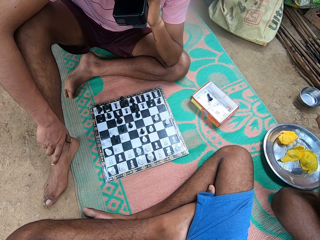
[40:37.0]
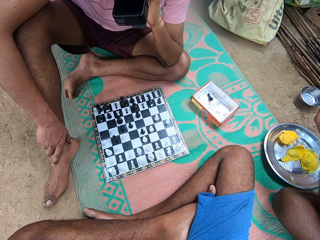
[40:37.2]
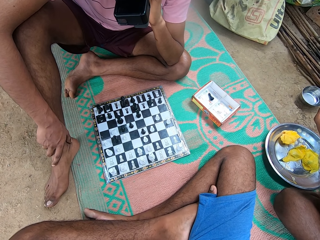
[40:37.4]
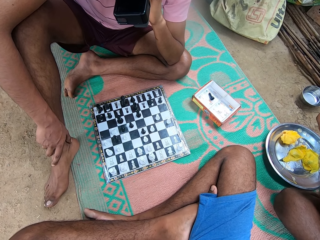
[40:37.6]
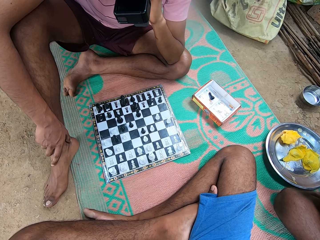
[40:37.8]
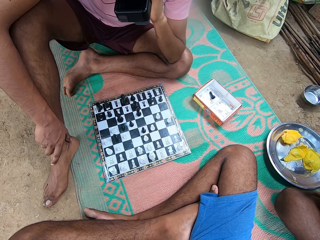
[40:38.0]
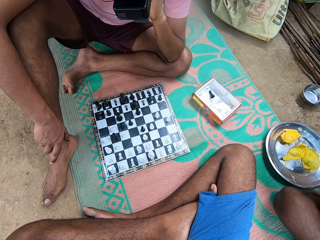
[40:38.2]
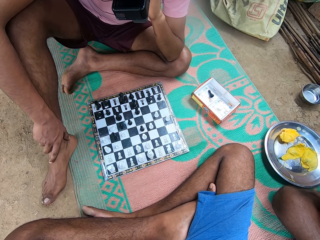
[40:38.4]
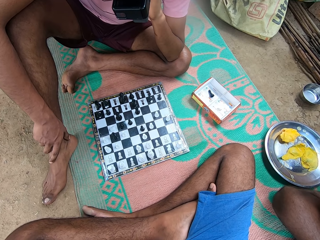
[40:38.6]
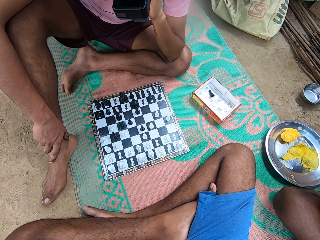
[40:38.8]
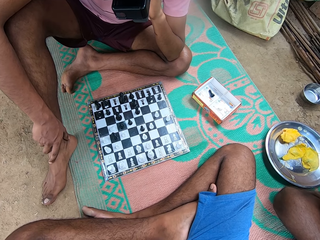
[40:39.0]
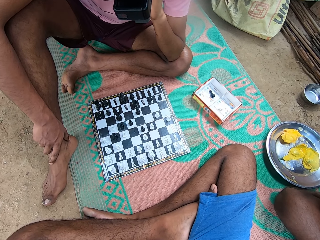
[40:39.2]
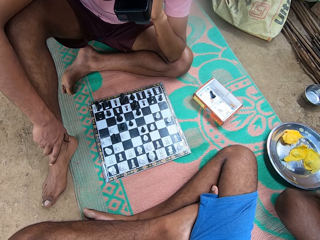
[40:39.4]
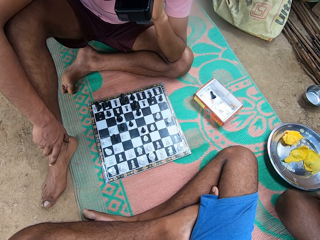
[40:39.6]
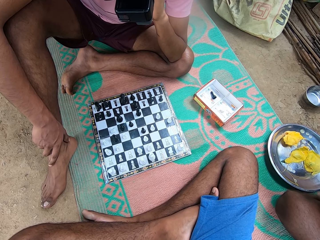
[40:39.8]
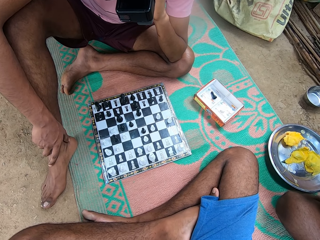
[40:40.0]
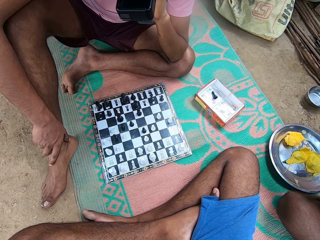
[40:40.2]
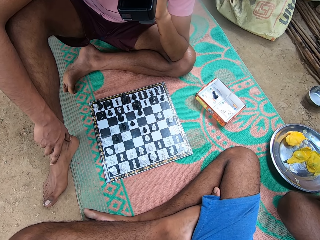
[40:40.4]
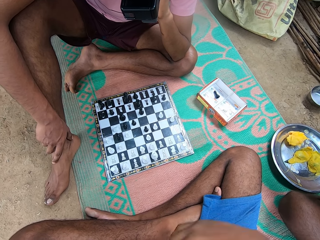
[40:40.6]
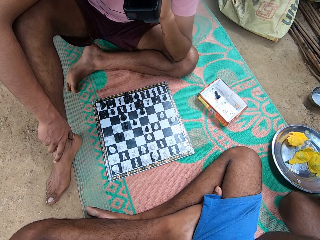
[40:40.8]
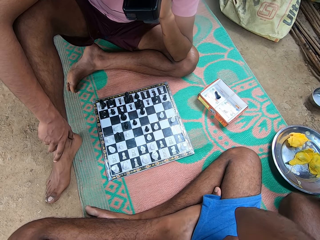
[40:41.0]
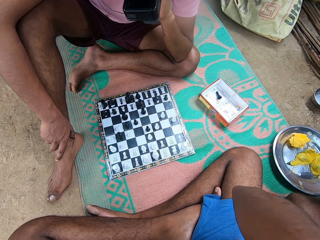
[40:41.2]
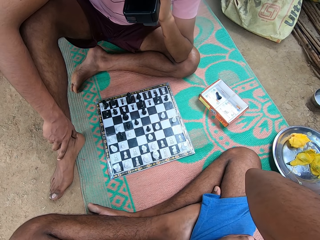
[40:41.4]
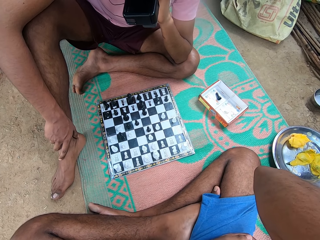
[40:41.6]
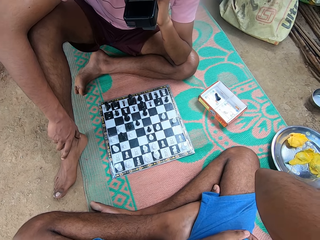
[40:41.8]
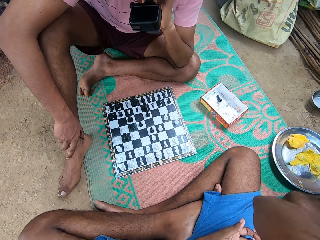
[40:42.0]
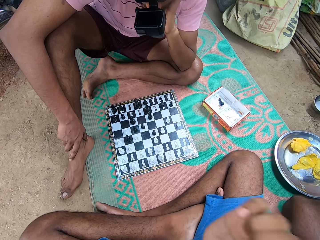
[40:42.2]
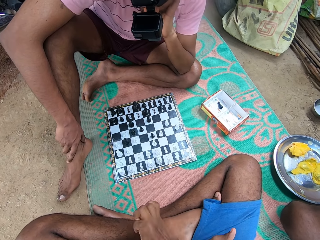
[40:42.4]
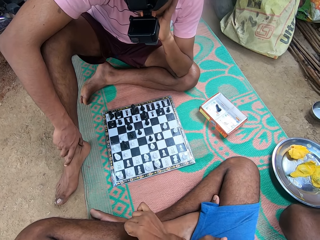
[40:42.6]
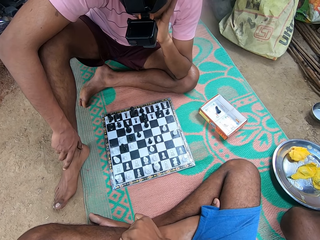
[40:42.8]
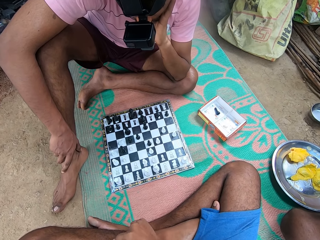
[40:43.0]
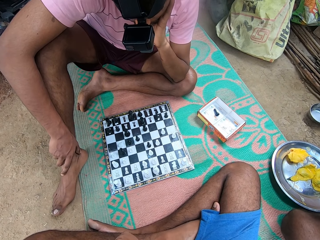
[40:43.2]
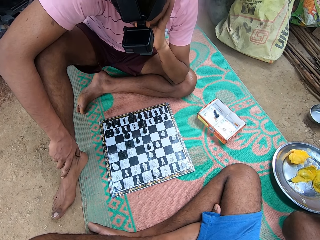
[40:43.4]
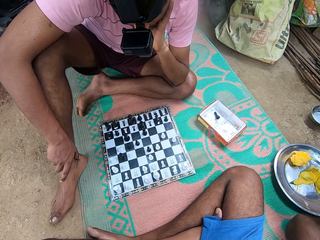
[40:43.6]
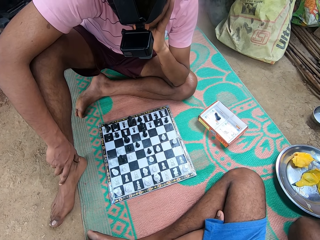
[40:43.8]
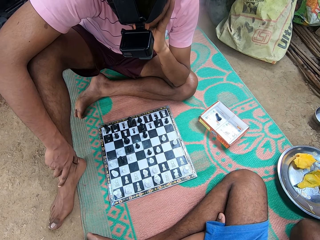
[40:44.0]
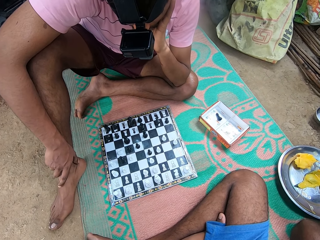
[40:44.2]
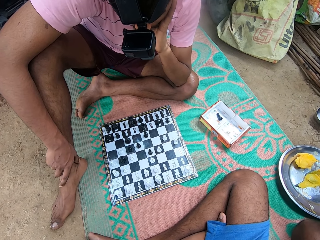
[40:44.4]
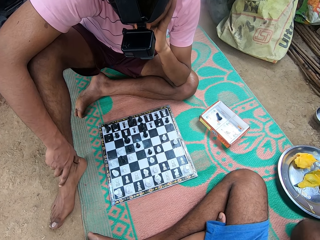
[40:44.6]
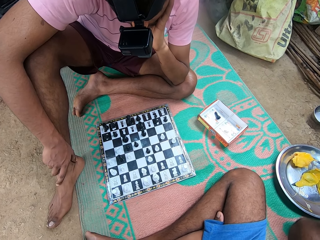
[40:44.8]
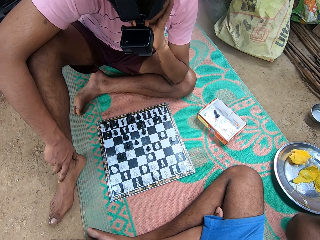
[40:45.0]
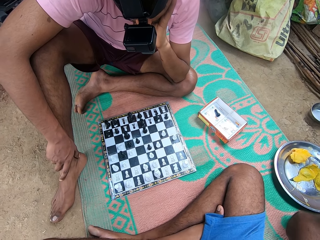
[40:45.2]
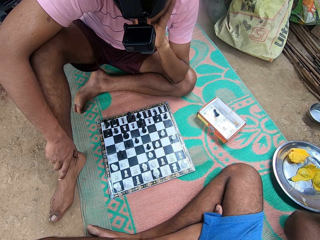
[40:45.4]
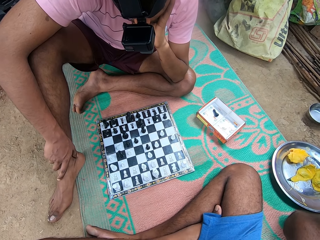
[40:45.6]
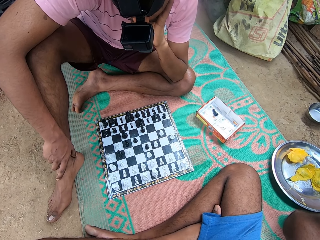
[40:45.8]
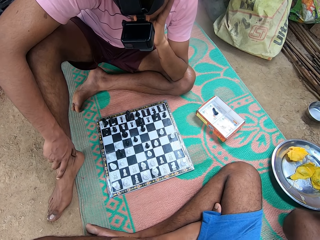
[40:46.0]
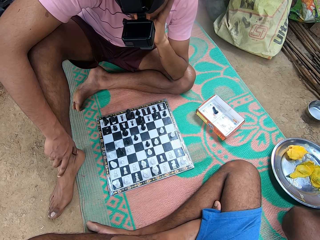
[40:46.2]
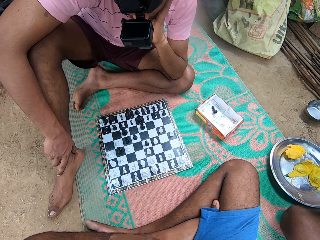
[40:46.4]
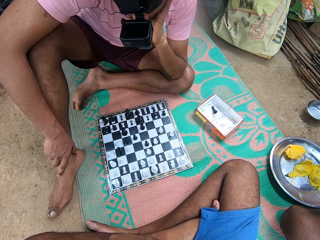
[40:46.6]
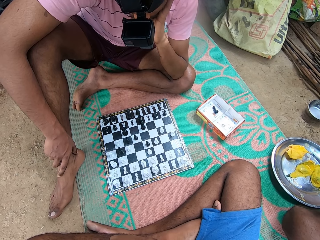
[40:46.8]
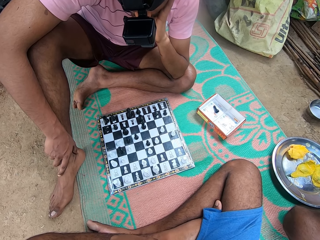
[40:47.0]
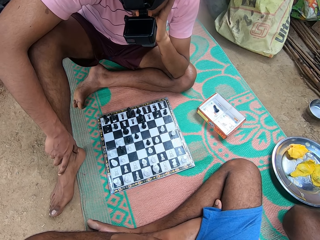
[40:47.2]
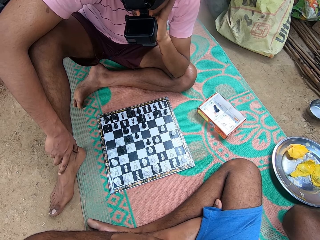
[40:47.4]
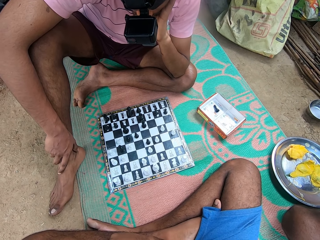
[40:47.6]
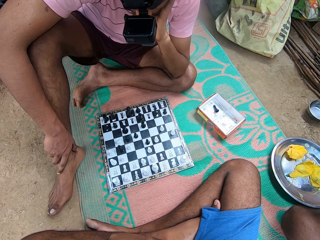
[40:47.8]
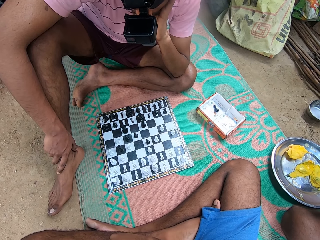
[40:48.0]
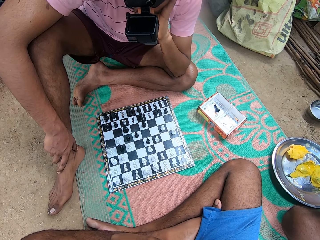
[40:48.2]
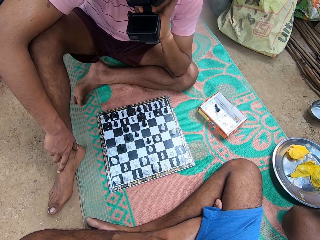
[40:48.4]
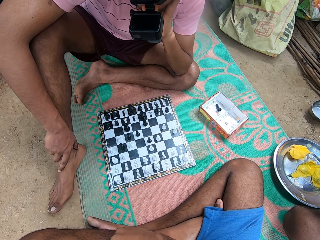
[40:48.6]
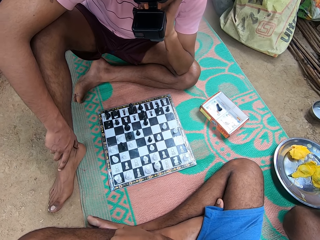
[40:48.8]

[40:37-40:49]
A man moves his leg. The camera wearer moves his hand.

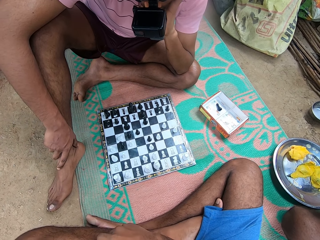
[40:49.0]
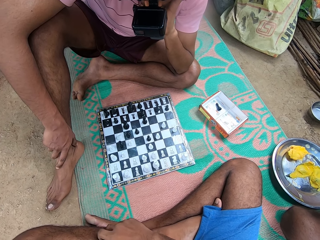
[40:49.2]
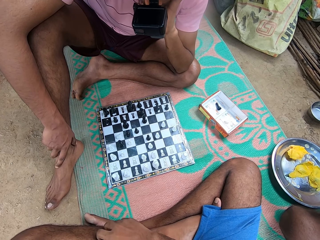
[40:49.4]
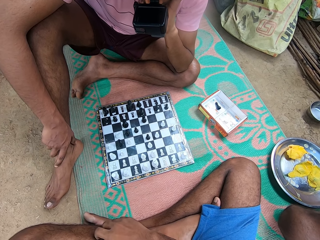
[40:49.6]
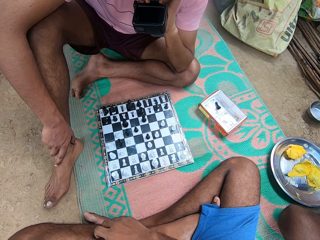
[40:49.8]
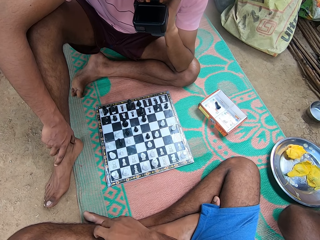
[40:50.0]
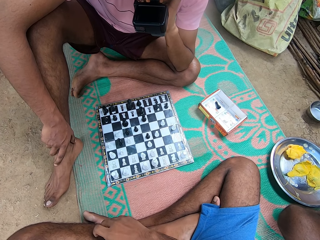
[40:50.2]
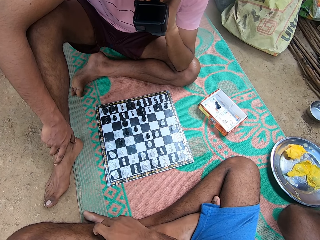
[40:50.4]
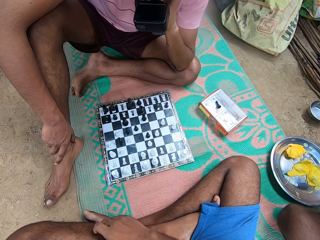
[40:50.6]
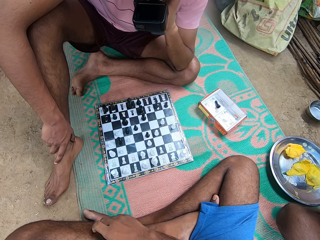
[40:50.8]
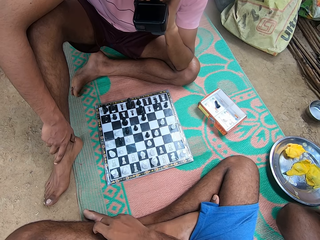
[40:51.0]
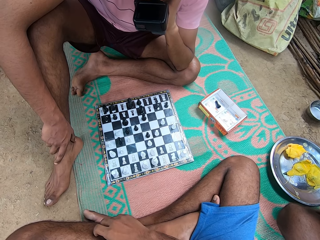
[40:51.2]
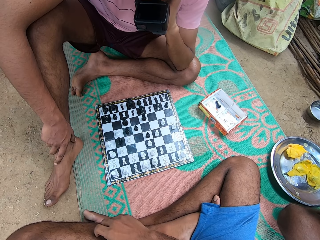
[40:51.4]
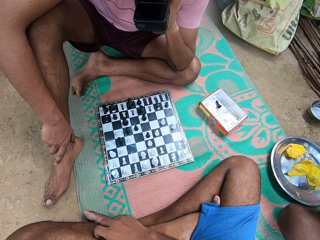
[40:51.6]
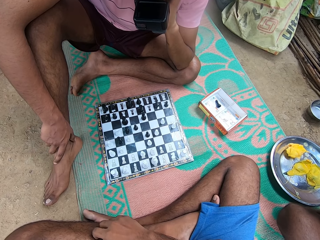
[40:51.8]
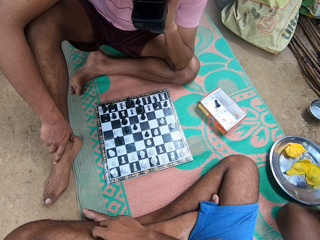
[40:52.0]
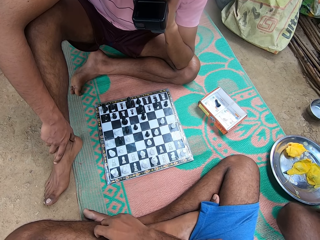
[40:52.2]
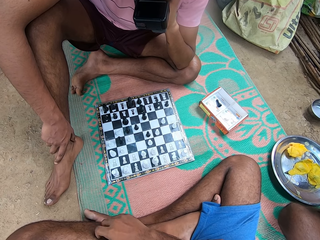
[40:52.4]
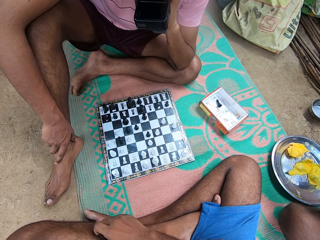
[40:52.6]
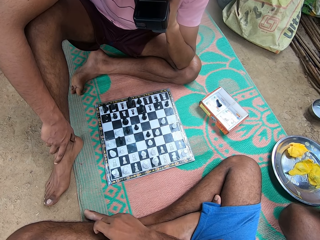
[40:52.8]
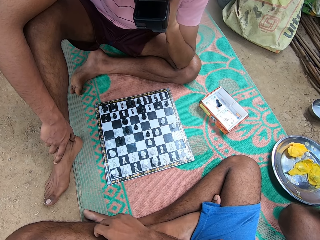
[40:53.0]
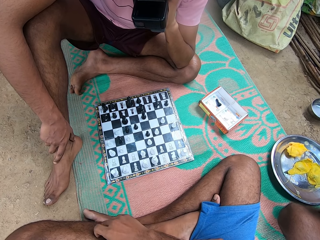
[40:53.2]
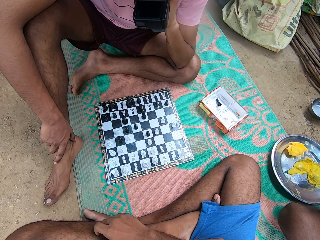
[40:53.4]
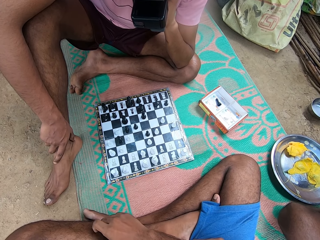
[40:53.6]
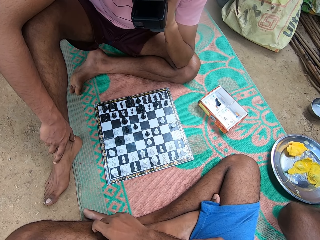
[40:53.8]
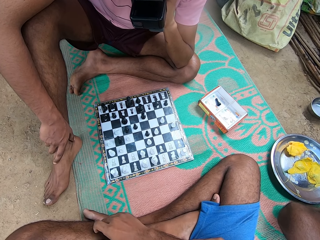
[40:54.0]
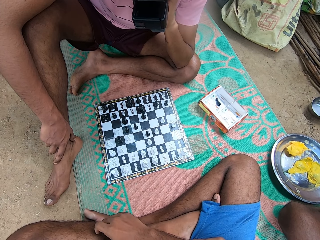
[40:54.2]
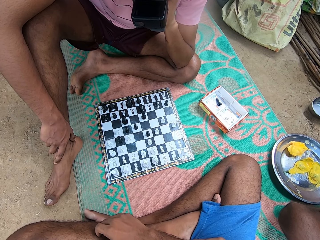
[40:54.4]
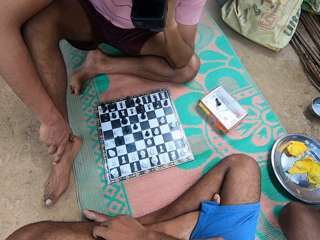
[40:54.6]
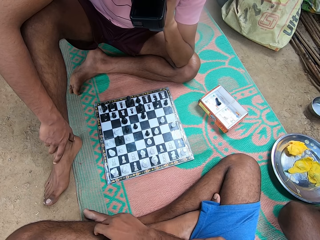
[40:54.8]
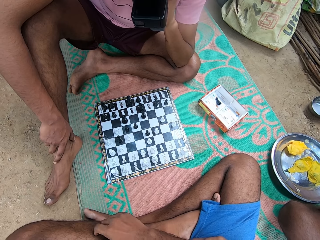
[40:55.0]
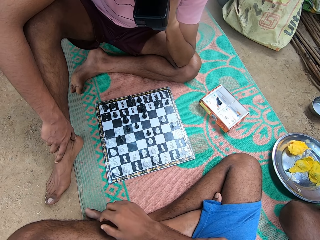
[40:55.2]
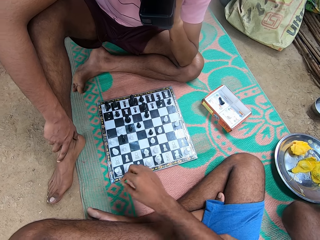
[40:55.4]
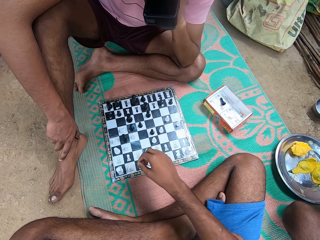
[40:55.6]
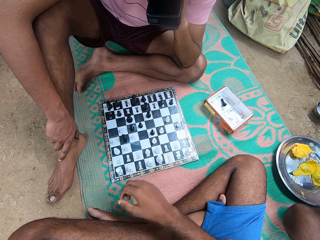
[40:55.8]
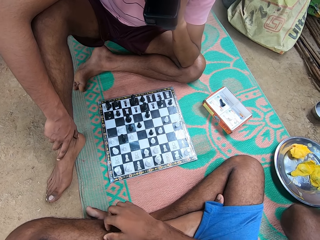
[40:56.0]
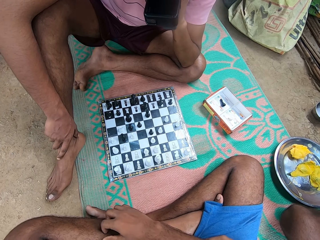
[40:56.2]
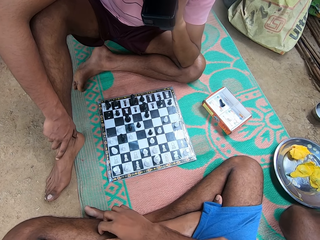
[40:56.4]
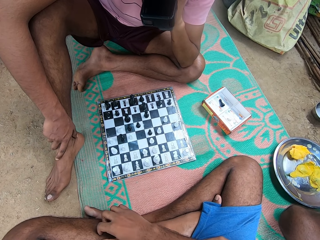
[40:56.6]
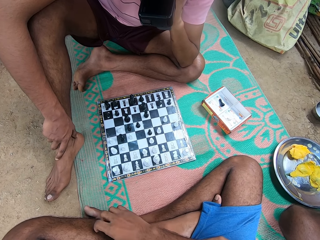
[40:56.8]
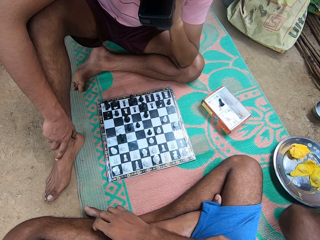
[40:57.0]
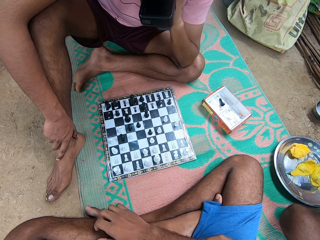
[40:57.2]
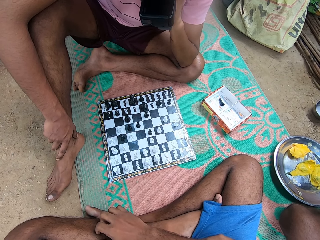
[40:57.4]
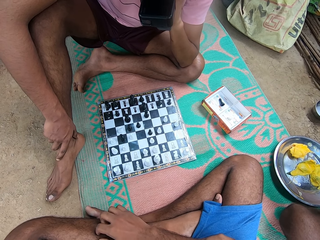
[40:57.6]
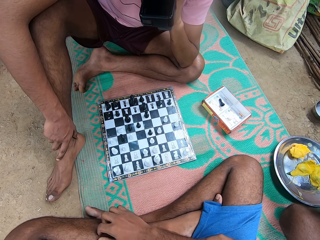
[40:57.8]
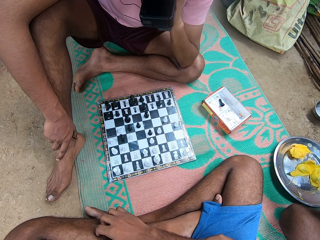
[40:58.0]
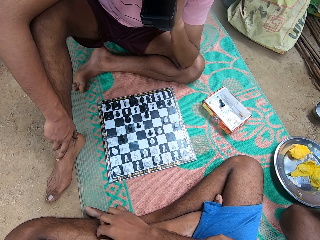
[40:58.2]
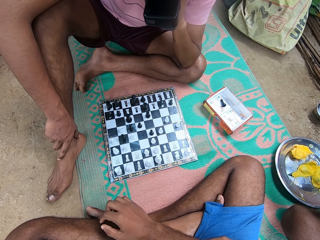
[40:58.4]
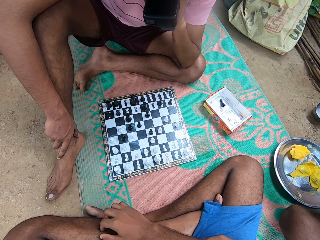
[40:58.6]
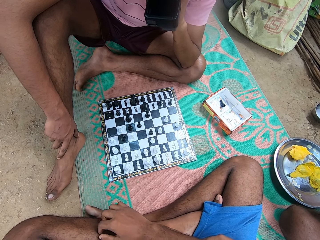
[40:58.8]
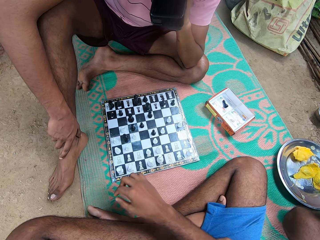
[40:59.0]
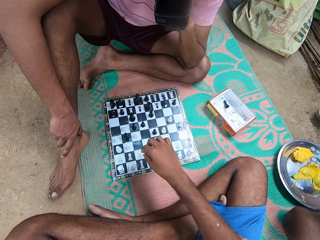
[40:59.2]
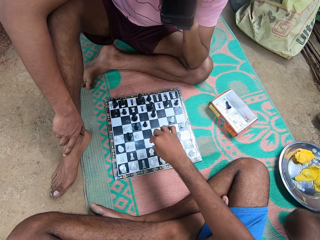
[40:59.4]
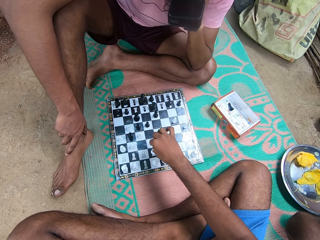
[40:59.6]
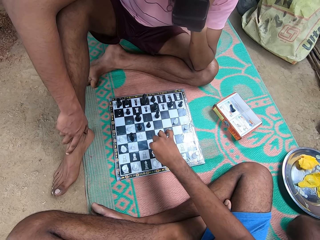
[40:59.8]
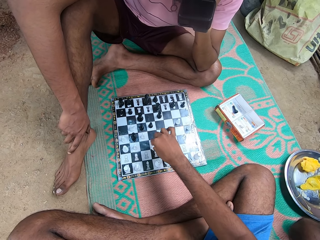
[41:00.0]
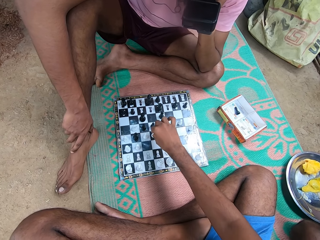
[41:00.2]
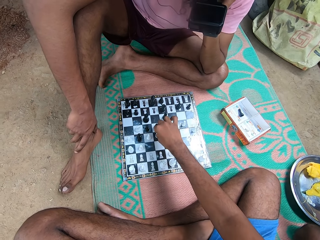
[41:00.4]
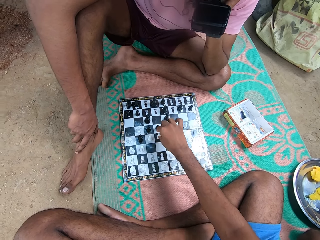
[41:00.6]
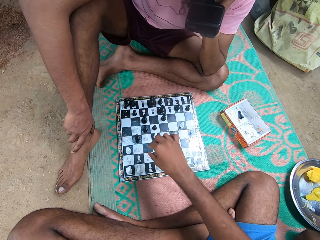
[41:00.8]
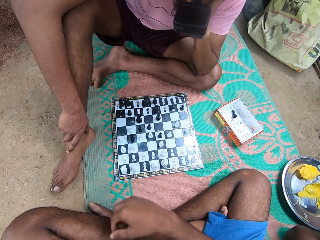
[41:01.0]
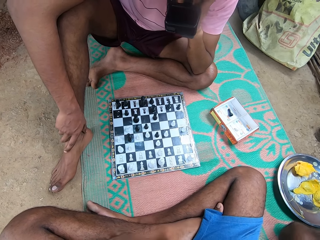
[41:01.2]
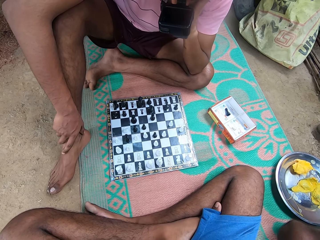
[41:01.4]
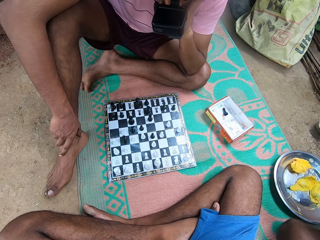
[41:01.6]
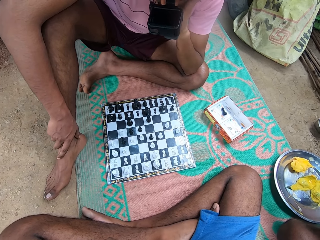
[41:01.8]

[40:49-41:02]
The camera wearer scratches his leg. He plays the game. He moves a chess piece.
